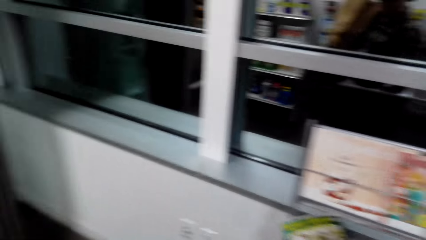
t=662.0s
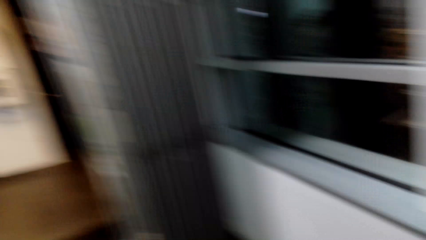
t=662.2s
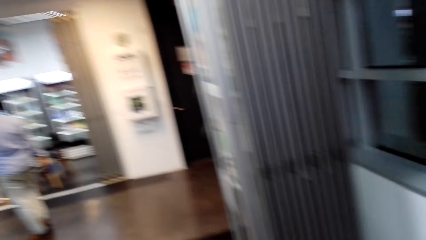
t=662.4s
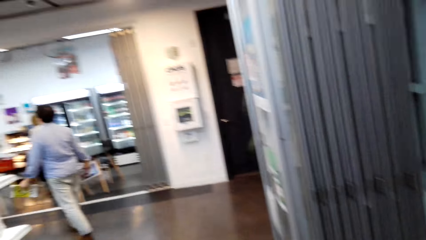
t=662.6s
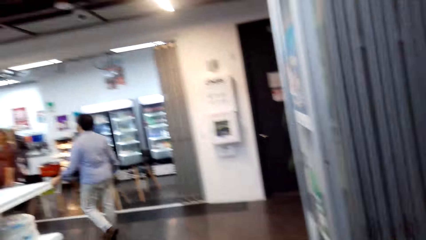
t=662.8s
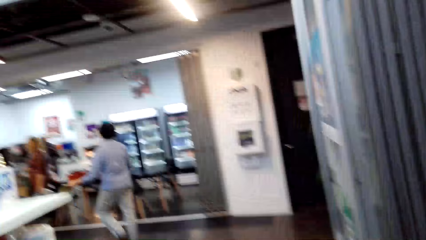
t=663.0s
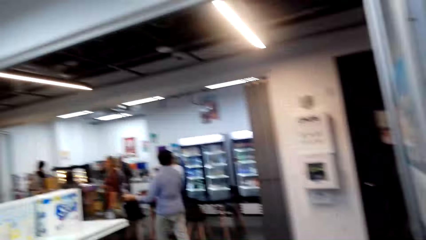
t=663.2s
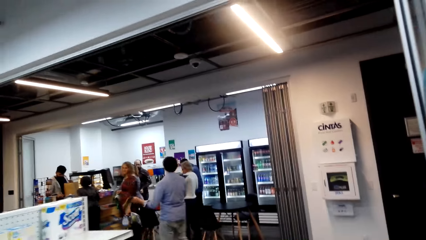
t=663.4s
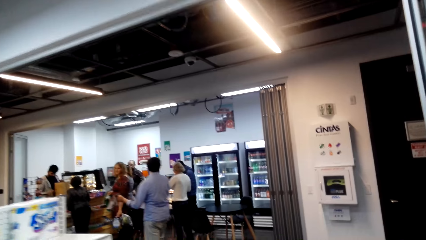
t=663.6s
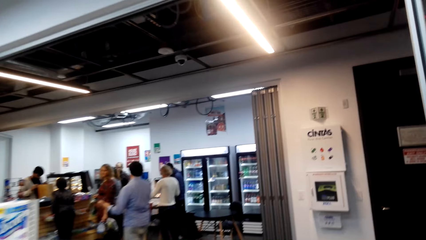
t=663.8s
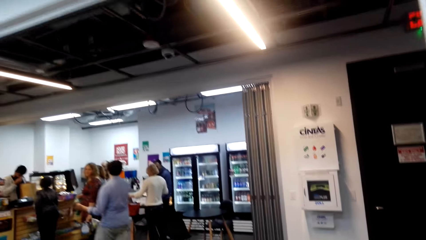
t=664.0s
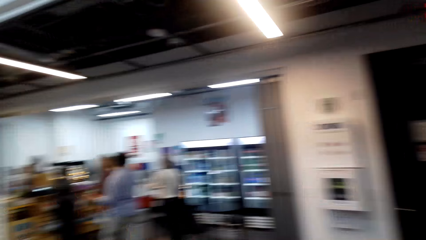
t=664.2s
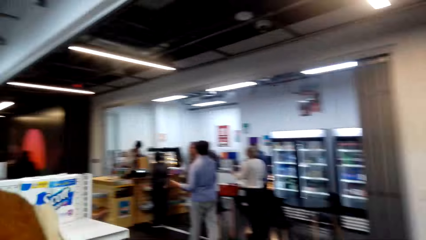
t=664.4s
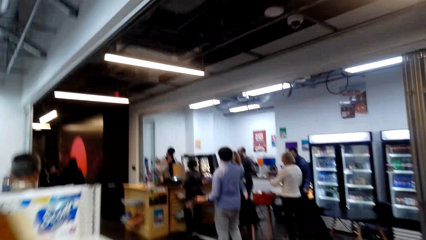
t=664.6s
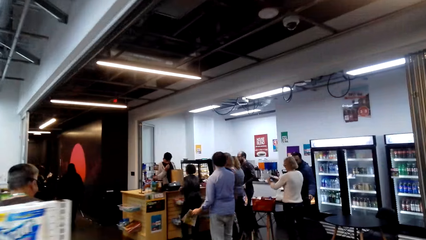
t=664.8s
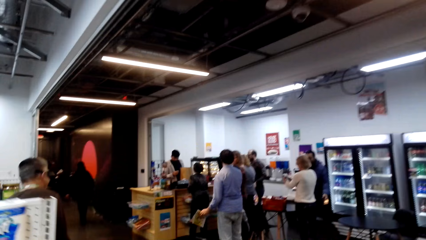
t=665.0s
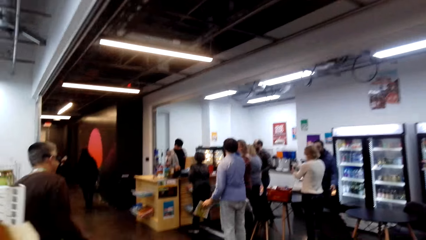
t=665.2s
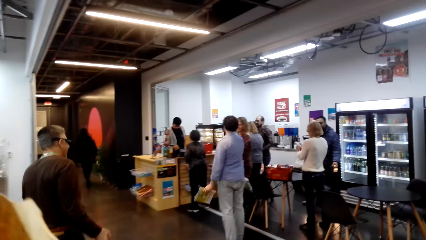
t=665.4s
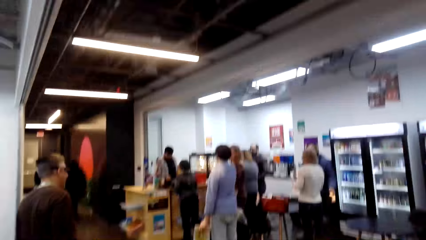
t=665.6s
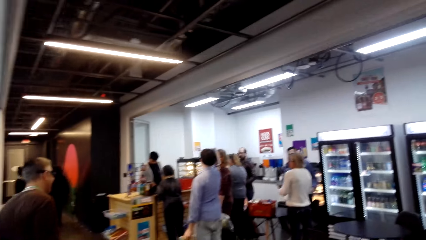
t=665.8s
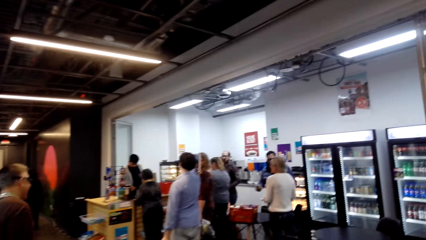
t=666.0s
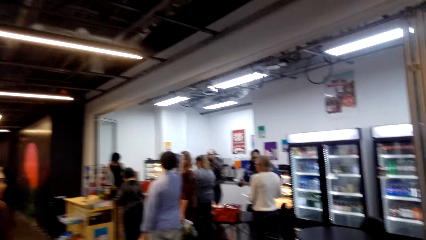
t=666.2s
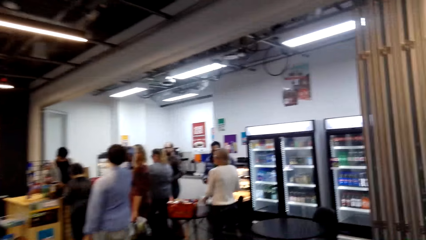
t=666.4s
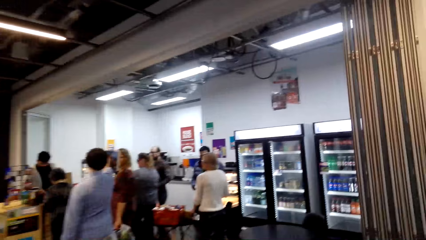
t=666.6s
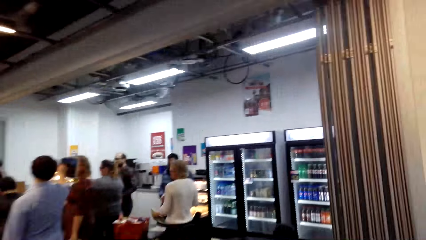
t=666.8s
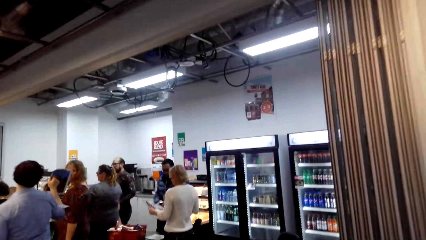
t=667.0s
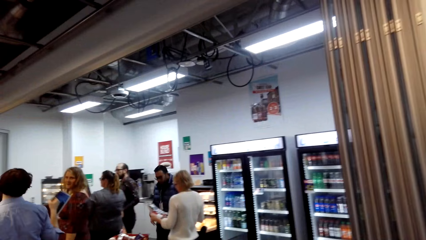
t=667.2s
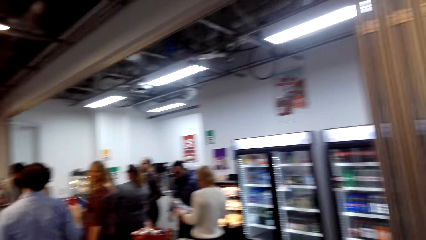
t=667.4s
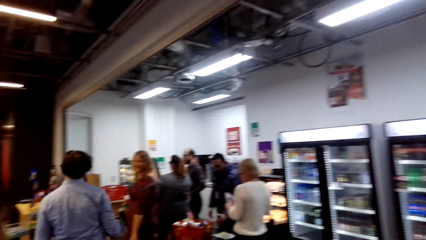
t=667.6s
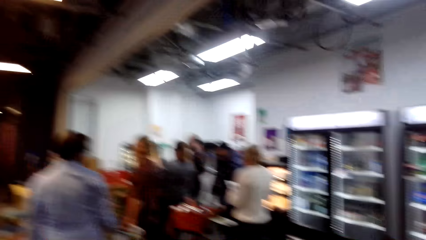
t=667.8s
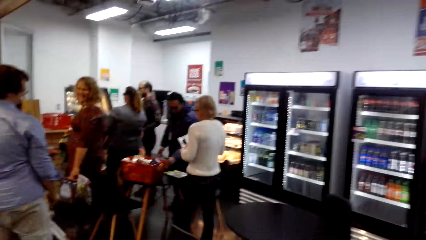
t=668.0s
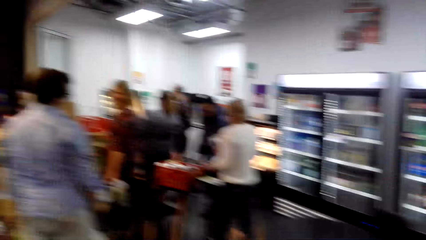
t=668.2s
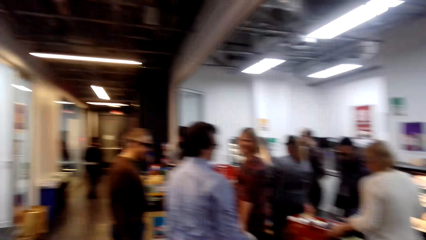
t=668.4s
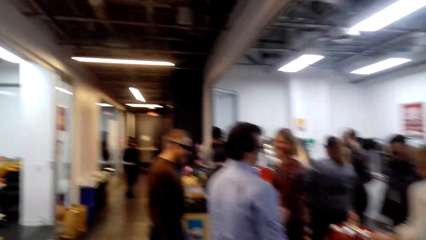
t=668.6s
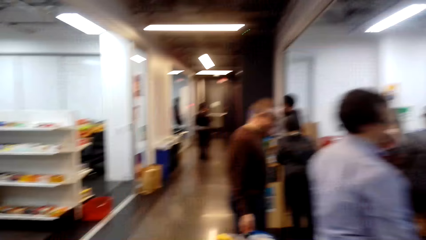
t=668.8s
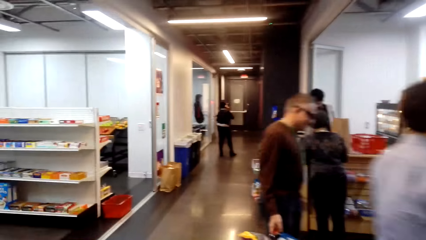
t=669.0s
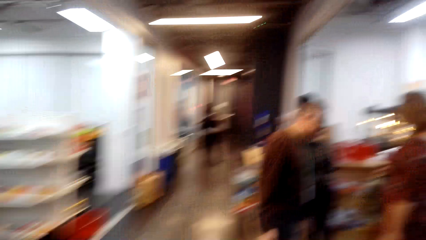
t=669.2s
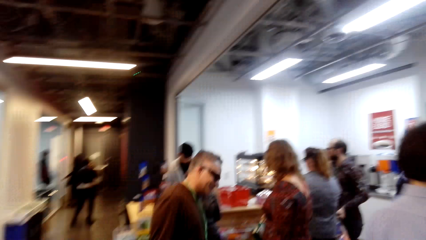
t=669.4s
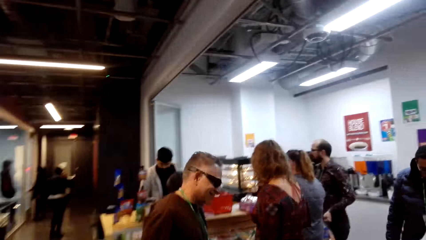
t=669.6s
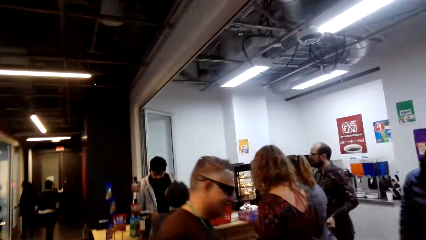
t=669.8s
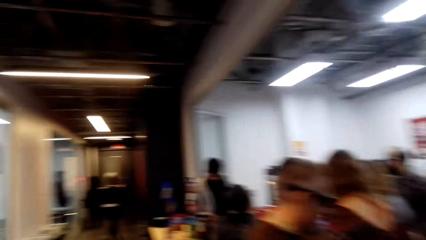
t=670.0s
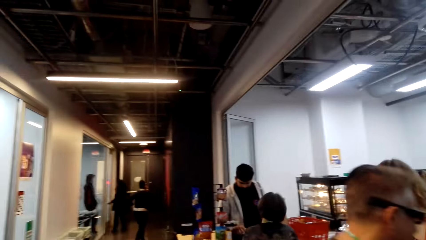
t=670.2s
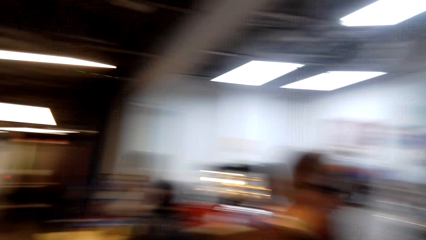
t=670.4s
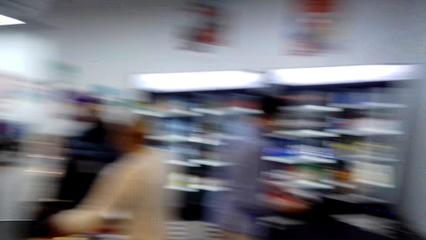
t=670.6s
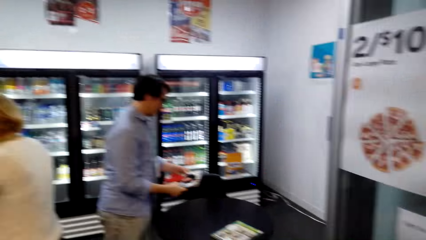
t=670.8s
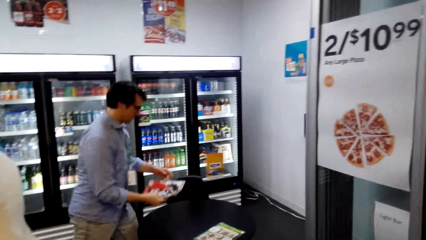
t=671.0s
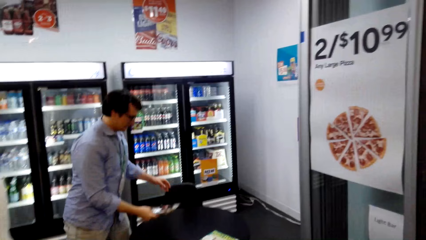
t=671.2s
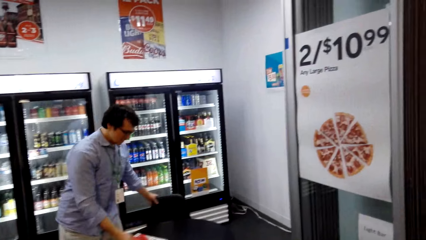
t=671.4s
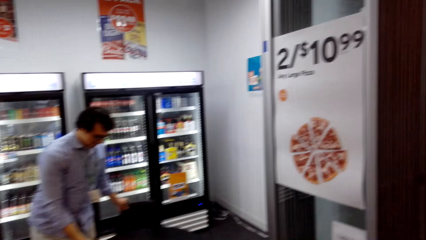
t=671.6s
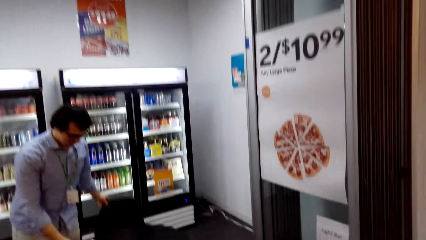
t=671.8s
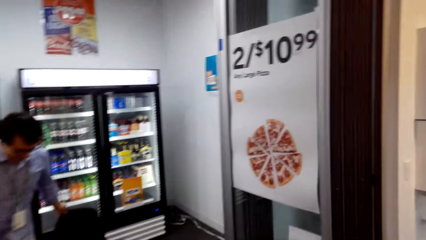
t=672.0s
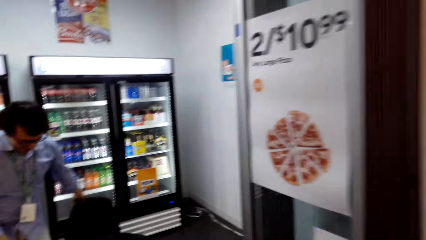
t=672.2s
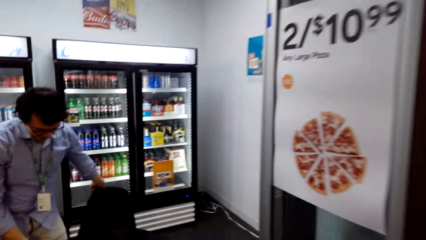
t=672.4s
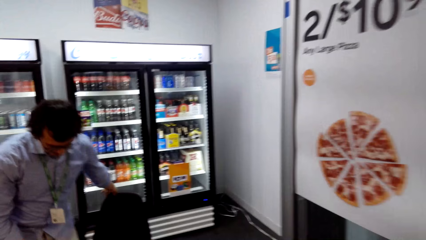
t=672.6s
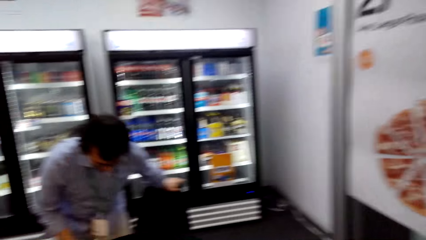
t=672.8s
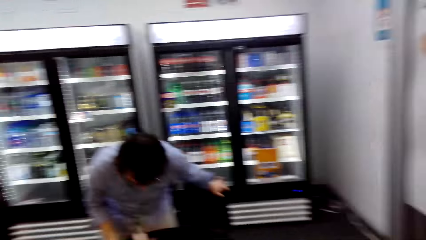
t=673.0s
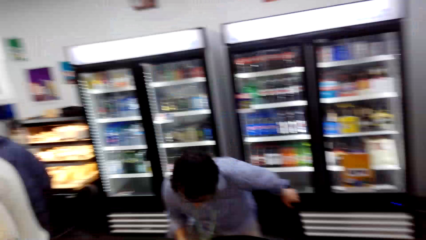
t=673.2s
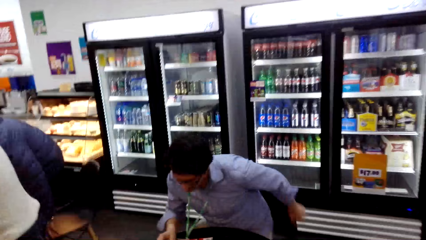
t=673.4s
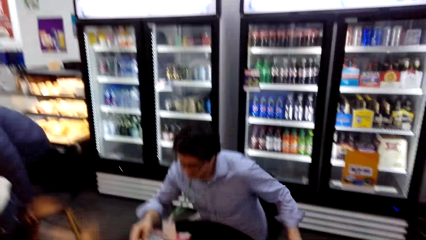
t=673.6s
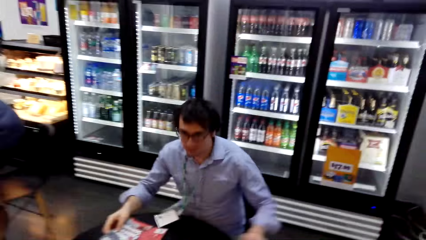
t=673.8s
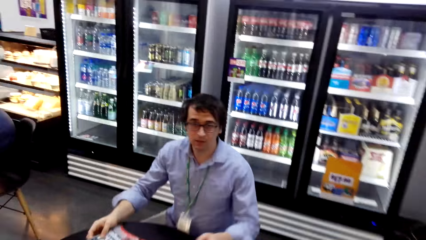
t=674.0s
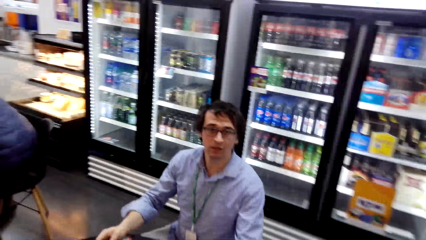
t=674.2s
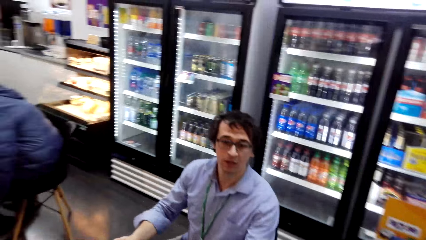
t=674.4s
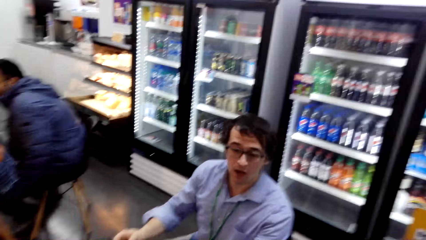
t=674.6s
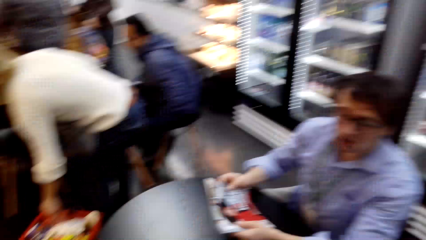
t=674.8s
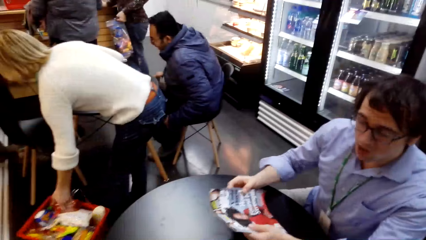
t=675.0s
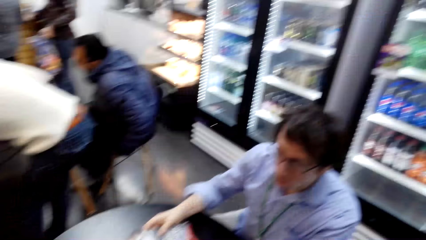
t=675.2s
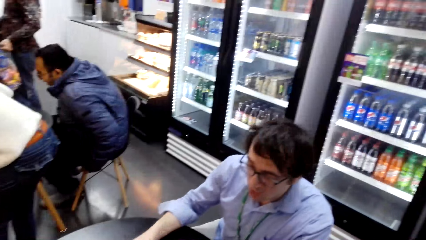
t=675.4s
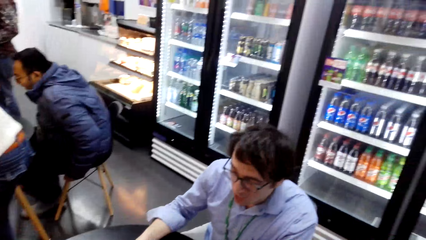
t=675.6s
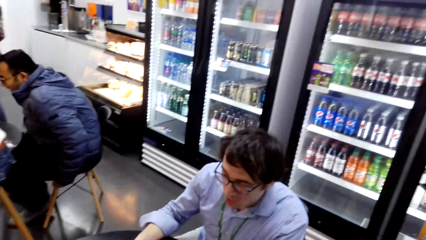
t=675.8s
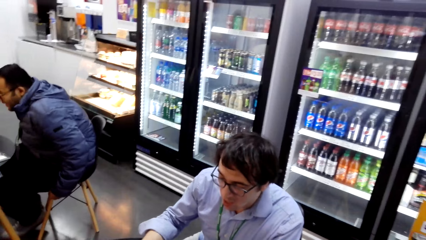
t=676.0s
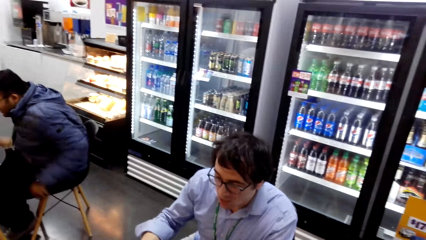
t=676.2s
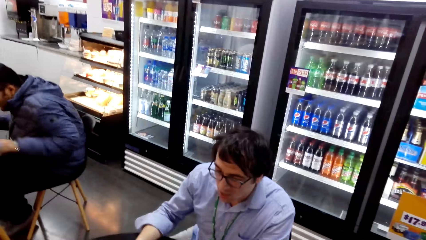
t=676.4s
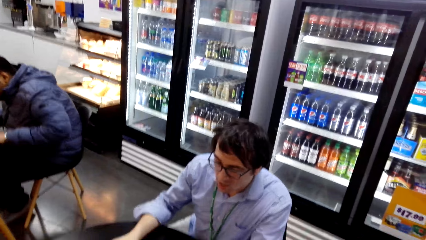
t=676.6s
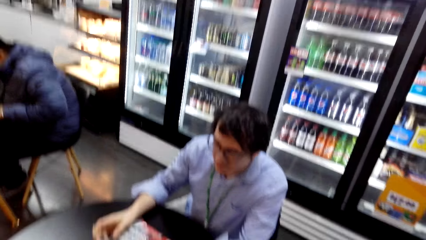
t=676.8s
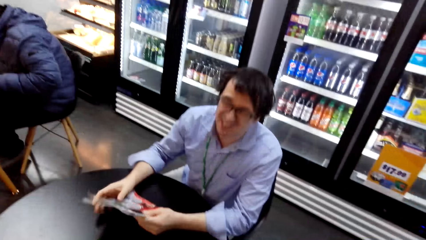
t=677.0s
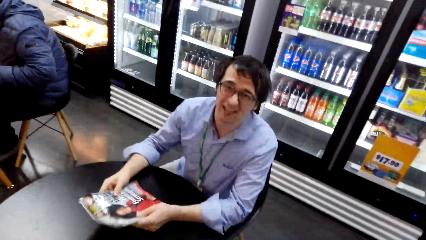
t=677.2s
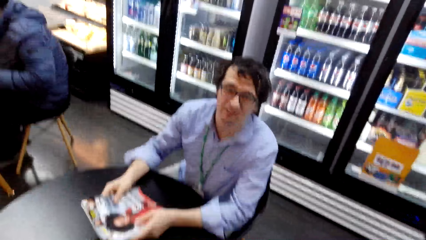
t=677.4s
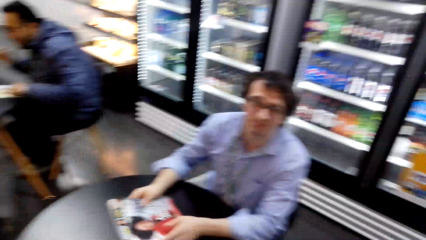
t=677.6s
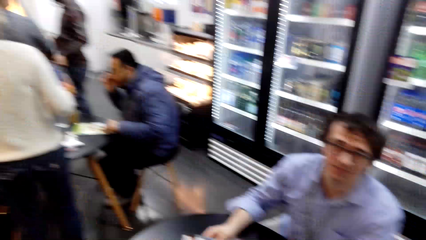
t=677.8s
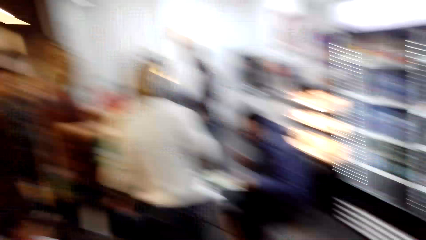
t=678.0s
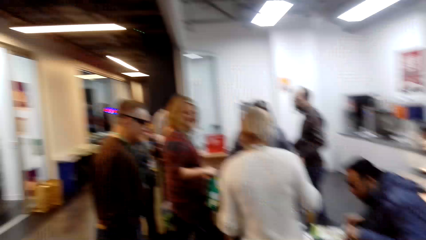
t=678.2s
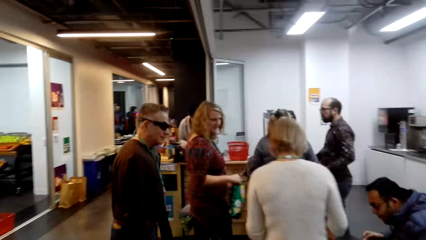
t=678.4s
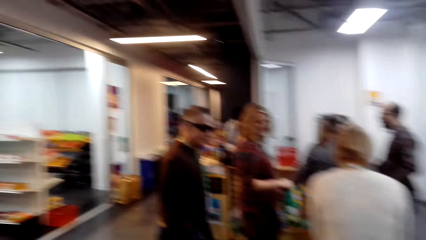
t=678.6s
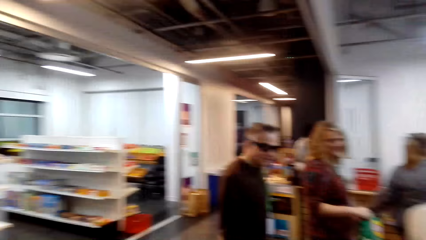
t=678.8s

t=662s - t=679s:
The camera wearer walks in the store. They move around the room. They talk to a man. The man responds to the camera wearer.
